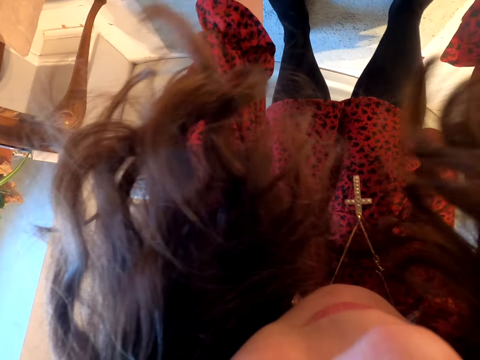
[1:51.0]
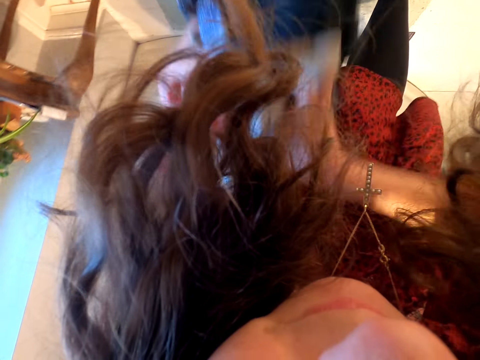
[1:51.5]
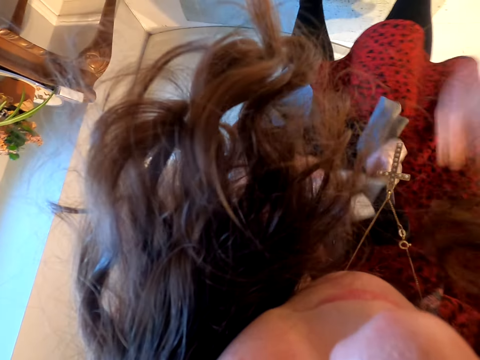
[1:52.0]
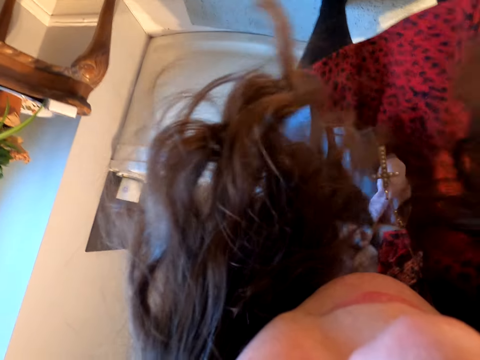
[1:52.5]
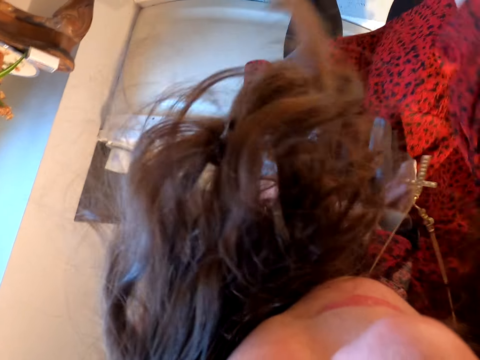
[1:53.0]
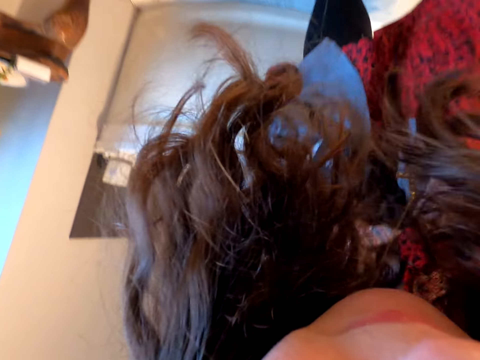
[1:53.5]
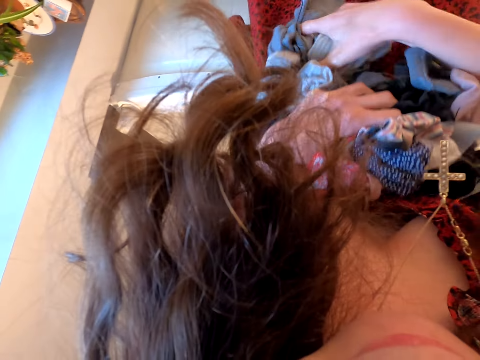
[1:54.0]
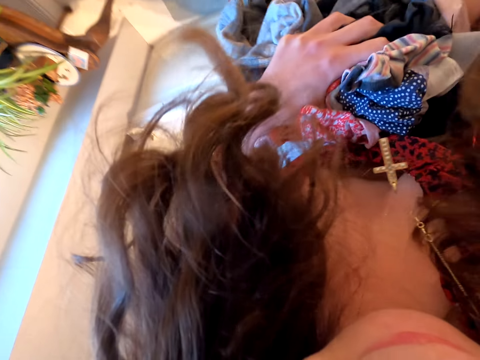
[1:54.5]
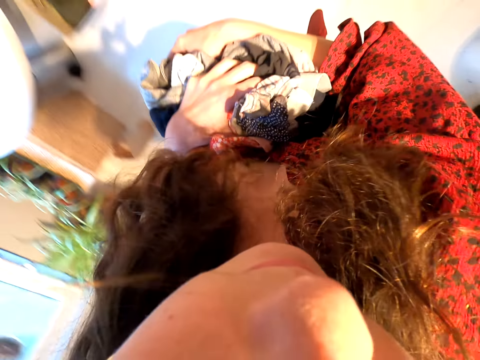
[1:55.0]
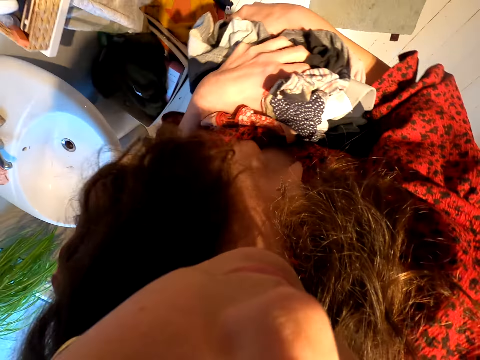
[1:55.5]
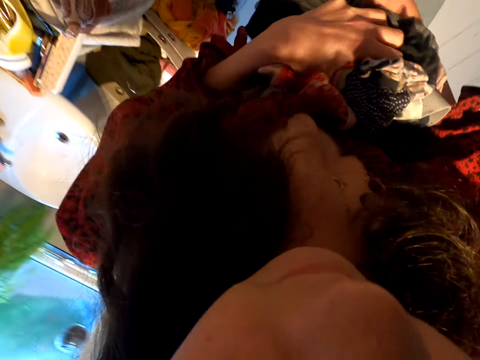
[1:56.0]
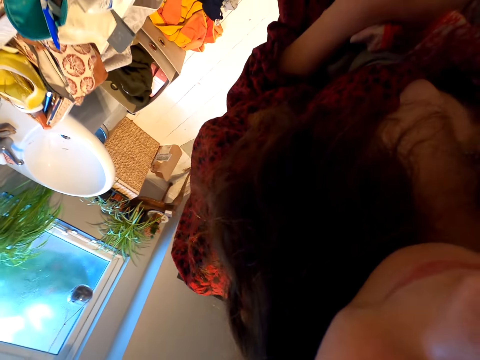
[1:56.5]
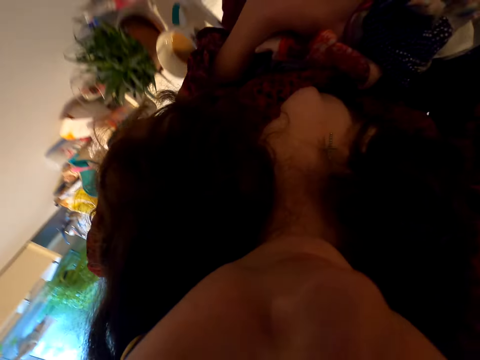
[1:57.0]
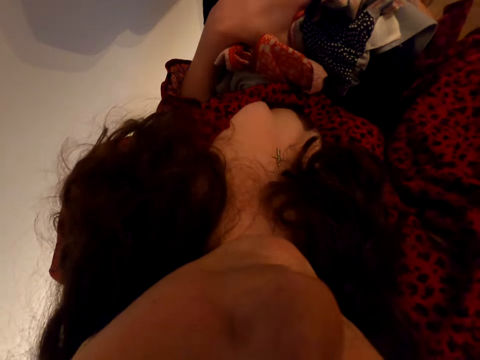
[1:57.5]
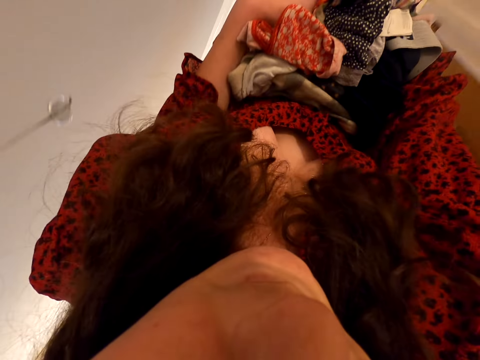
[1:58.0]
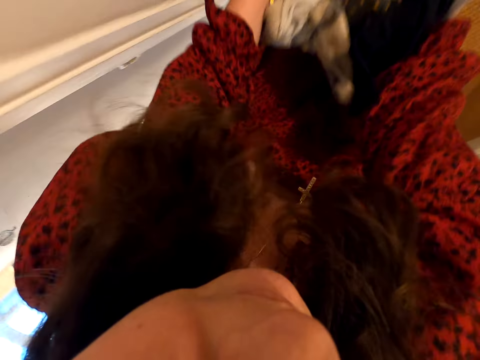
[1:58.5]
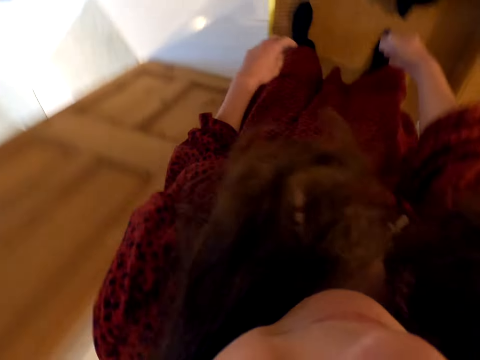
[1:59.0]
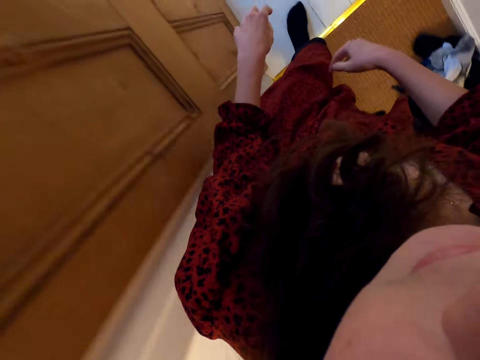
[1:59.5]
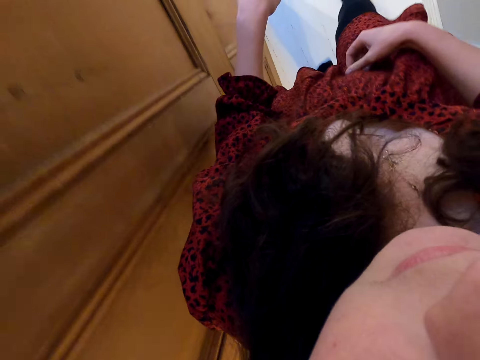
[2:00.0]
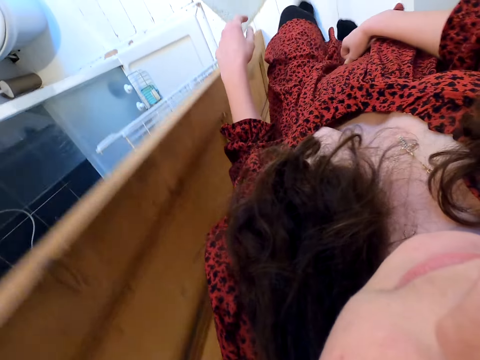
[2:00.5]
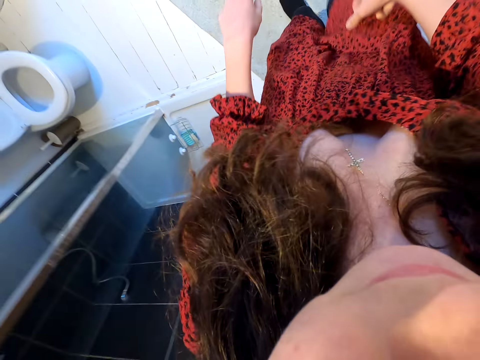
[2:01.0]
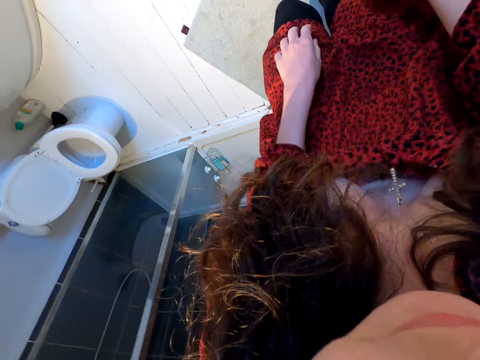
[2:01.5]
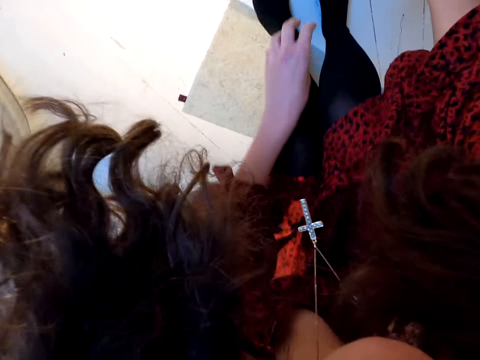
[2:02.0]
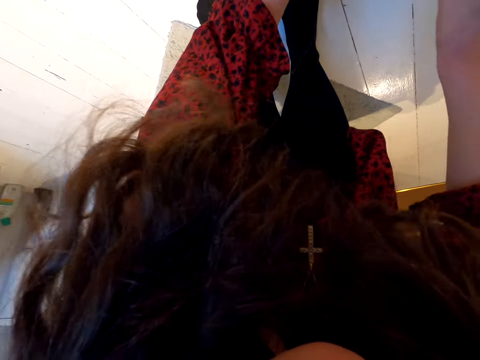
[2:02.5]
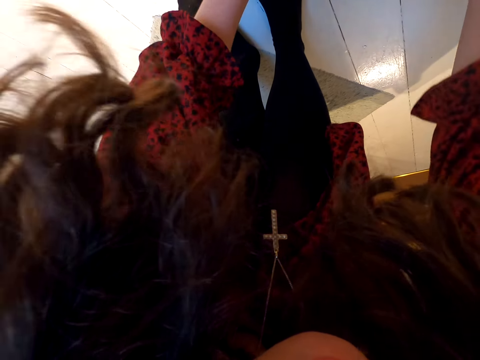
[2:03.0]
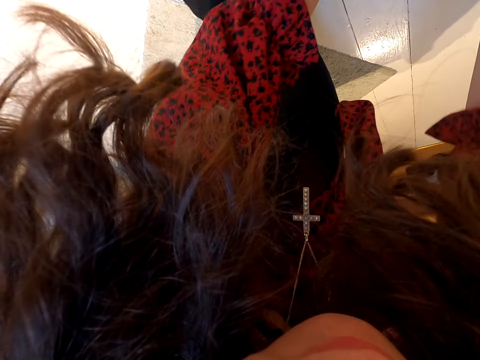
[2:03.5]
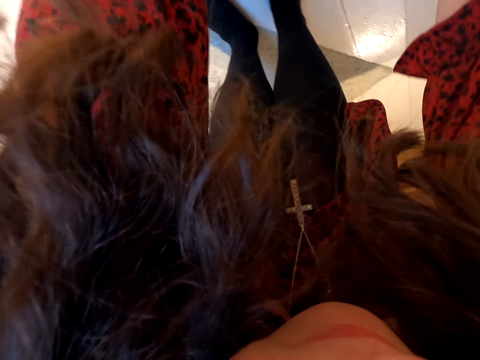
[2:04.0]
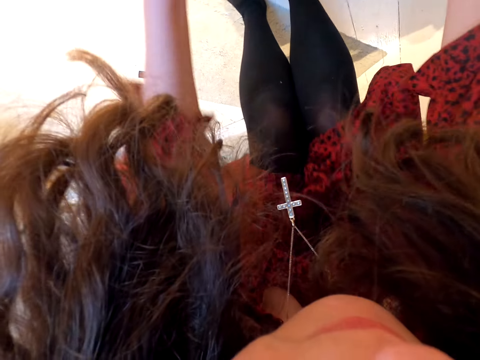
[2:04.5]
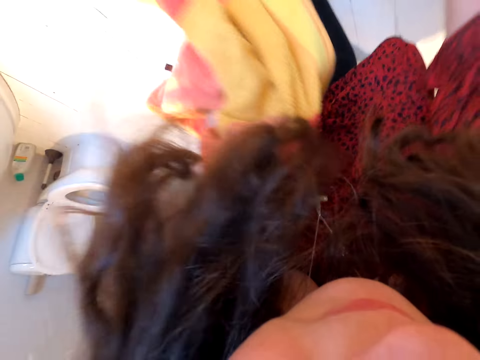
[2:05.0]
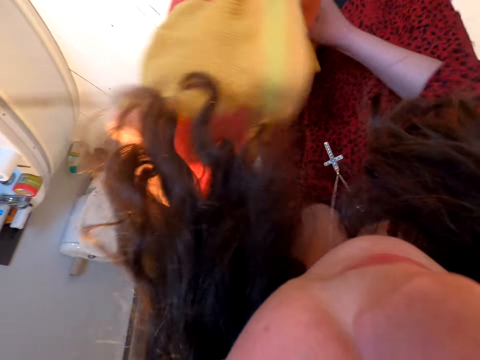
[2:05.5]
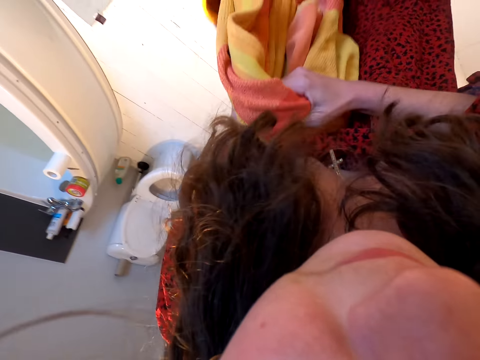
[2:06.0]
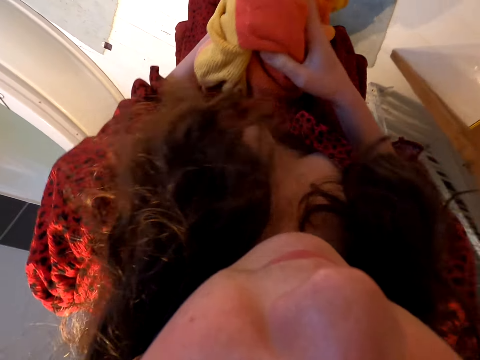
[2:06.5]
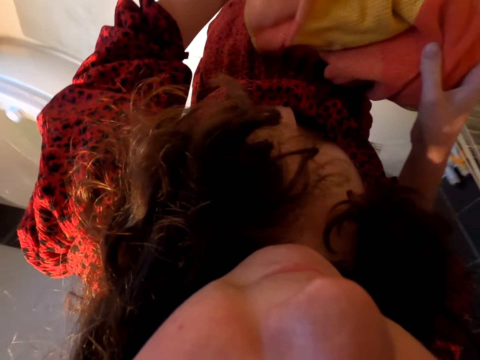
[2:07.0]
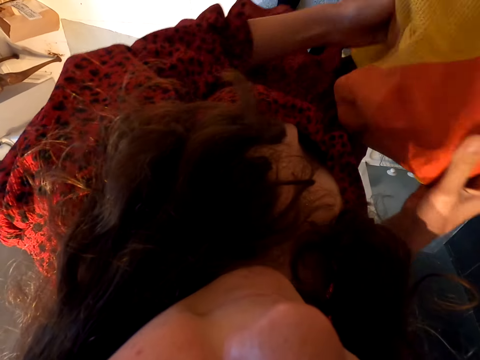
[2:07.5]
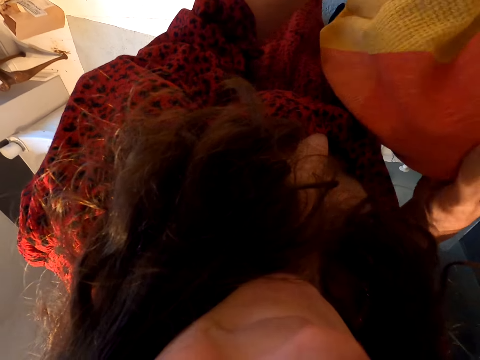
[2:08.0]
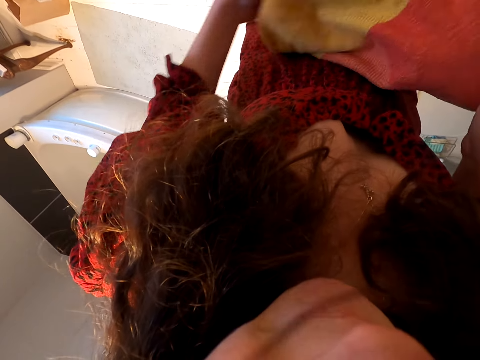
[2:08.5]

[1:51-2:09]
The camera wearer holds the clothes on the left hand. They pick up the clothes from the floor. They walk around the room. They drop the clothes on the floor. They walk in the house. They pick the clothes from the basket.

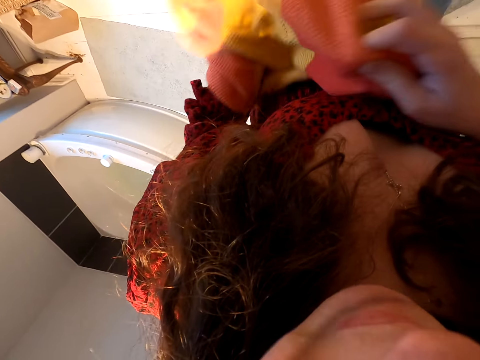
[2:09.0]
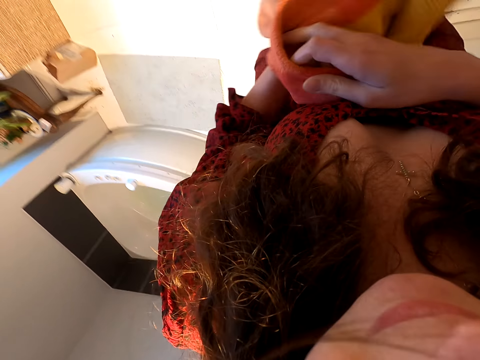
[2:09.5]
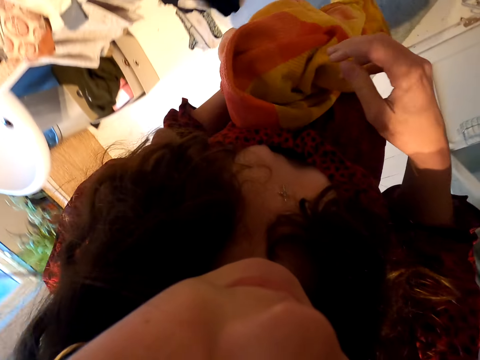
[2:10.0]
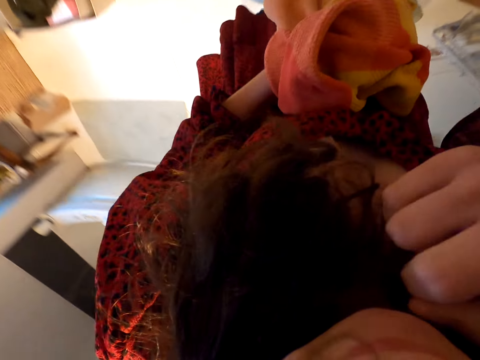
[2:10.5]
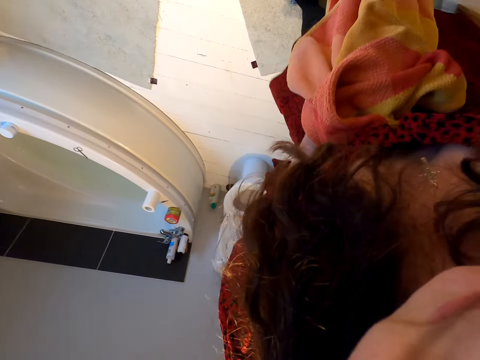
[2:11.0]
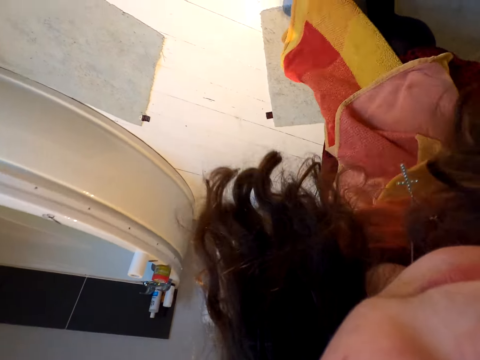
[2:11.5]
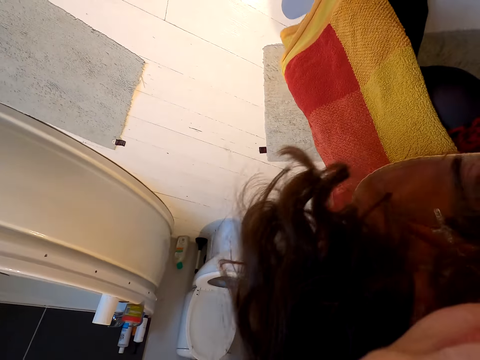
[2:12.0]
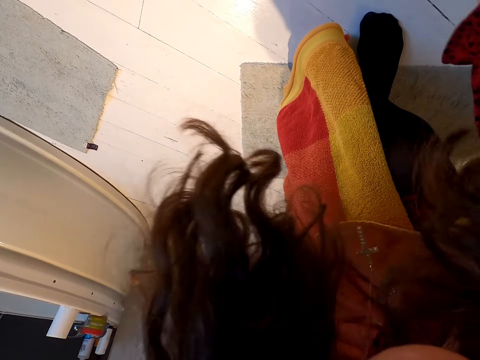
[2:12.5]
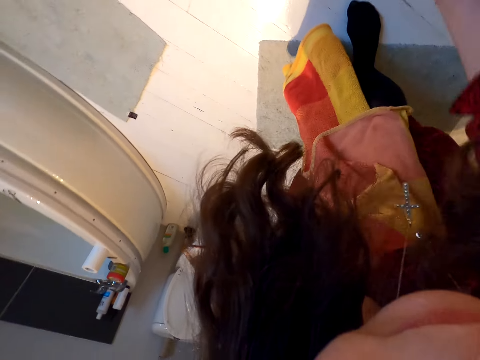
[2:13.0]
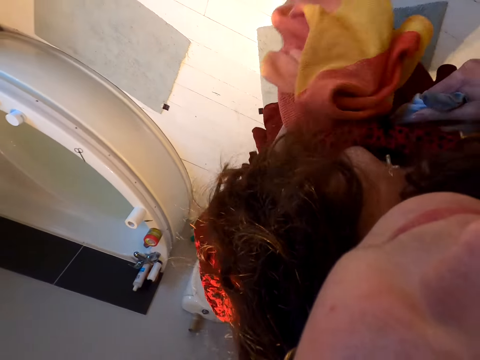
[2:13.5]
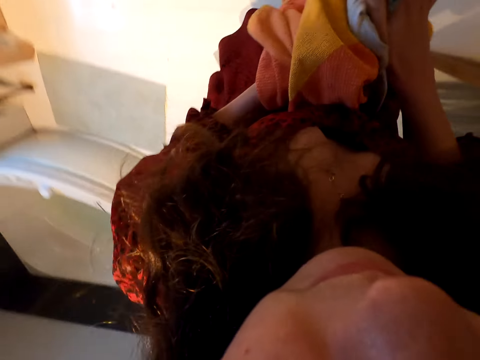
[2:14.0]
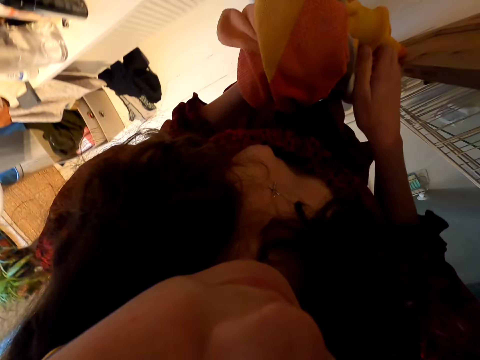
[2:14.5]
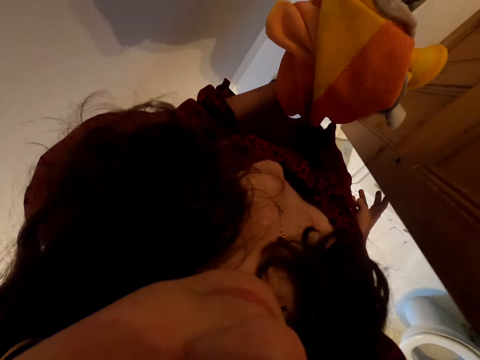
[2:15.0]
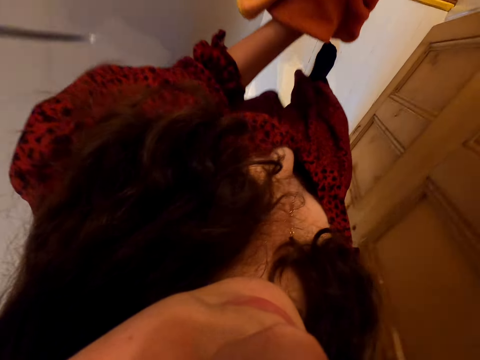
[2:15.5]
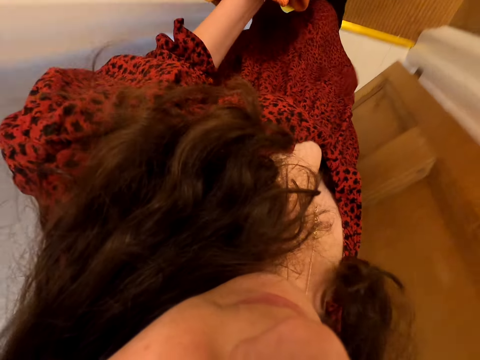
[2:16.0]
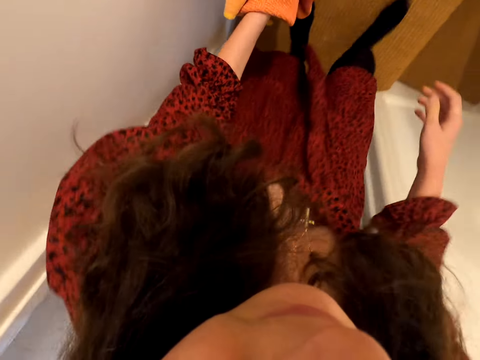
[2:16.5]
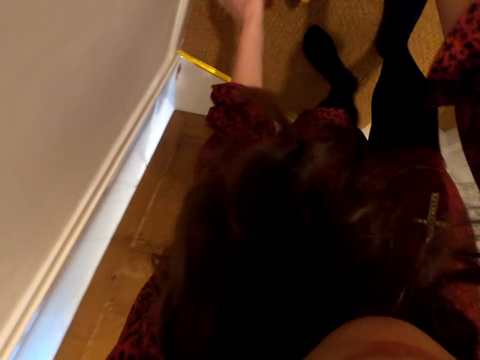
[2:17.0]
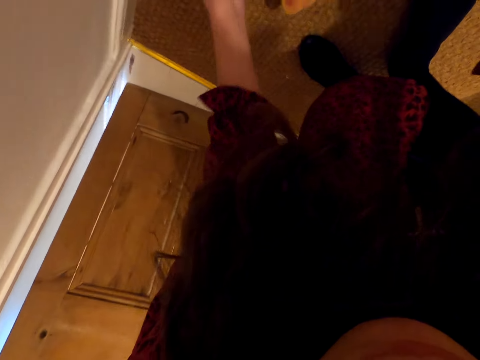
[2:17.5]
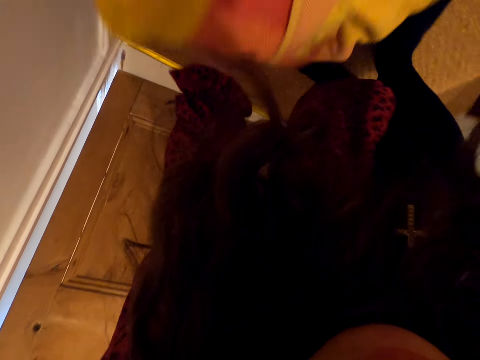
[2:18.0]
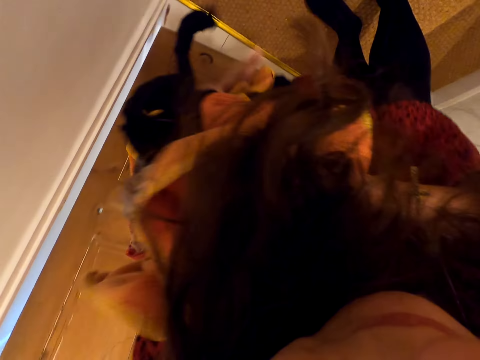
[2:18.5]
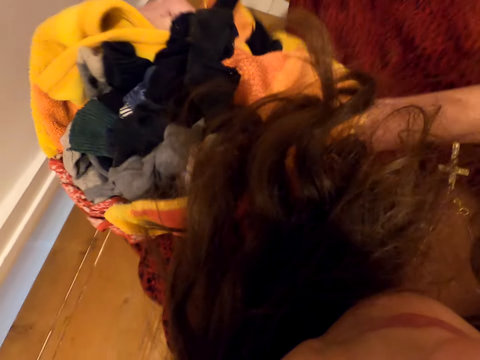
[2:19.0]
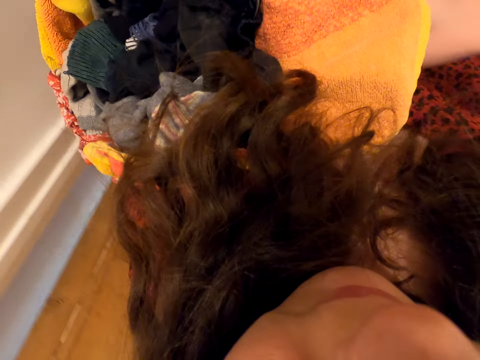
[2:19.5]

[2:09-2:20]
The camera wearer collects the clothes. They hold the clothes on the left hand. They walk in the house. They pick up the clothes from the floor.
